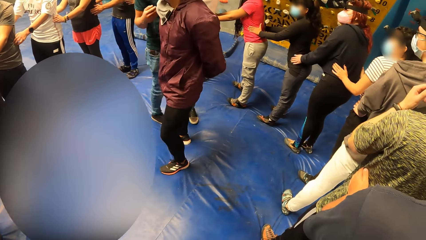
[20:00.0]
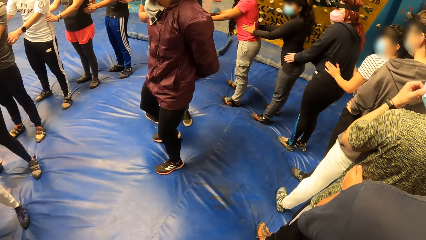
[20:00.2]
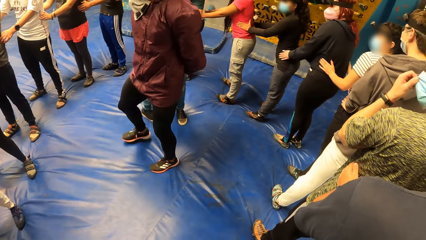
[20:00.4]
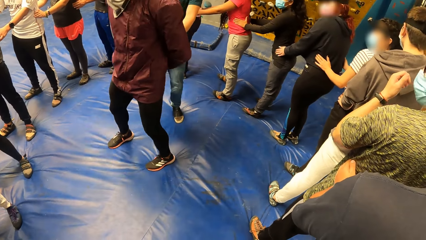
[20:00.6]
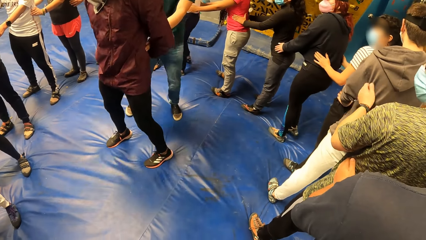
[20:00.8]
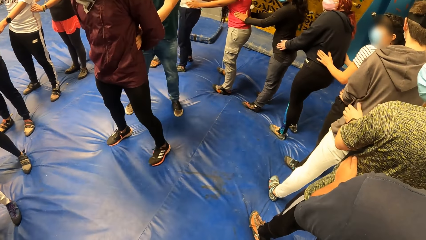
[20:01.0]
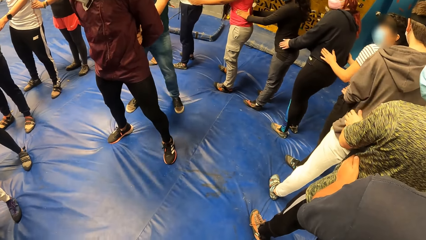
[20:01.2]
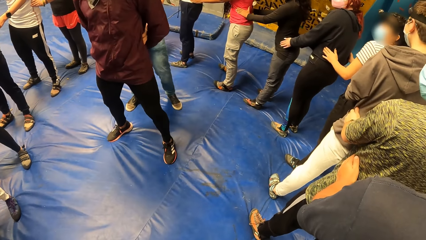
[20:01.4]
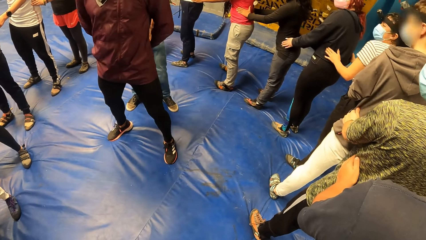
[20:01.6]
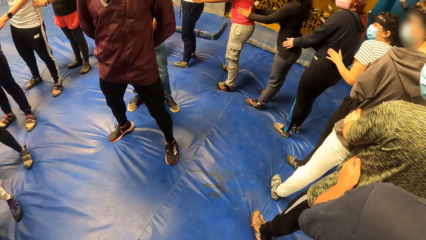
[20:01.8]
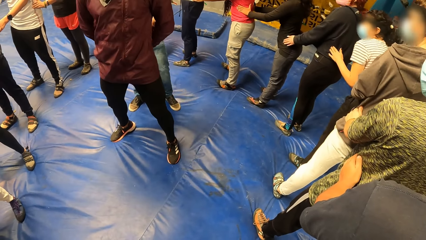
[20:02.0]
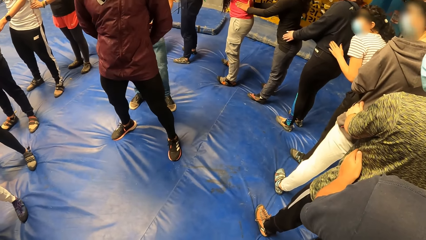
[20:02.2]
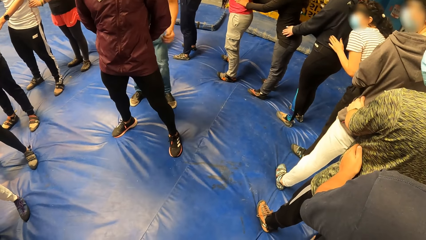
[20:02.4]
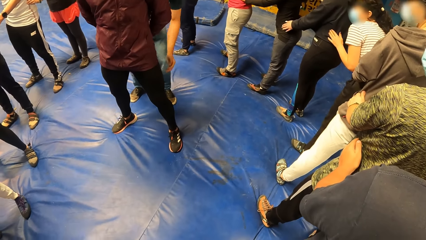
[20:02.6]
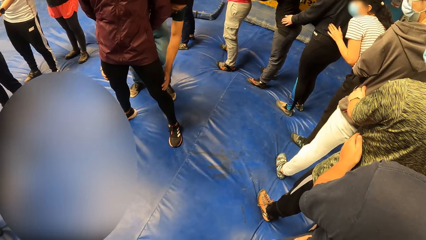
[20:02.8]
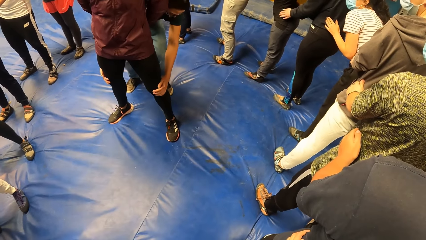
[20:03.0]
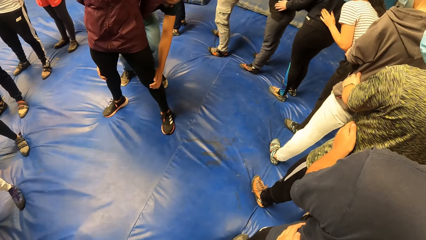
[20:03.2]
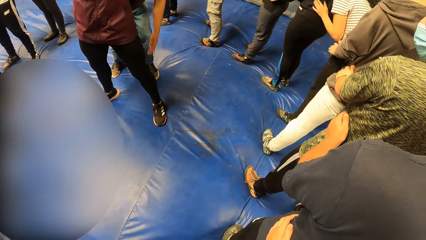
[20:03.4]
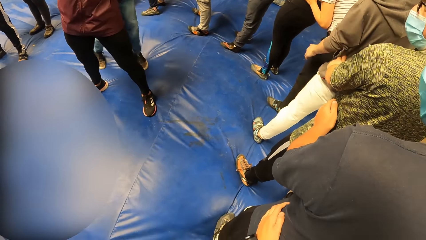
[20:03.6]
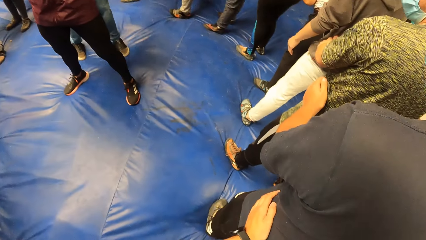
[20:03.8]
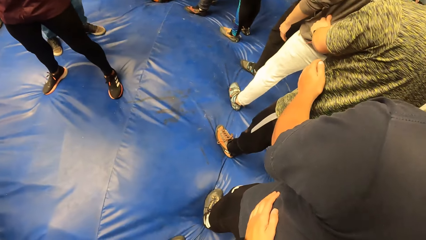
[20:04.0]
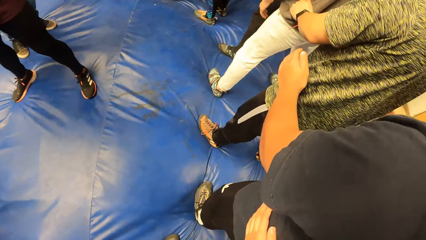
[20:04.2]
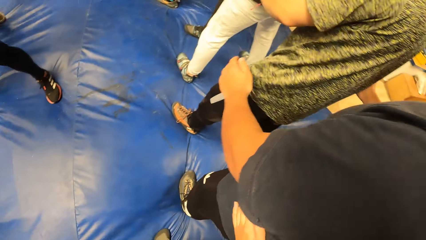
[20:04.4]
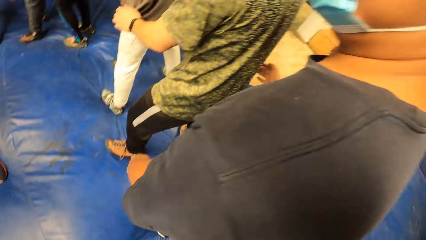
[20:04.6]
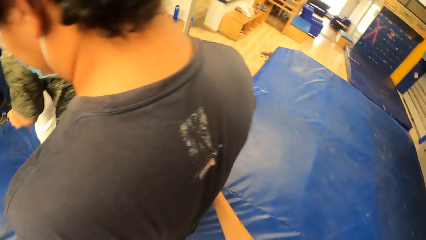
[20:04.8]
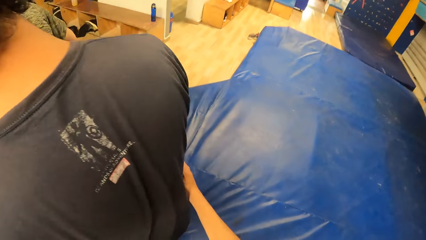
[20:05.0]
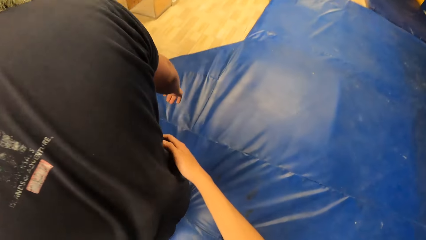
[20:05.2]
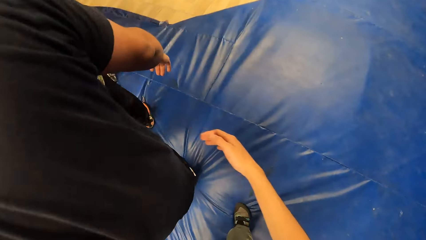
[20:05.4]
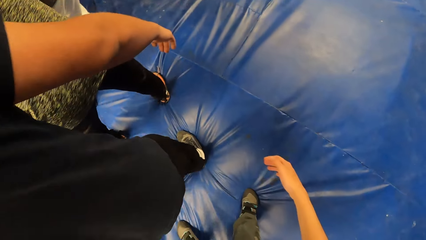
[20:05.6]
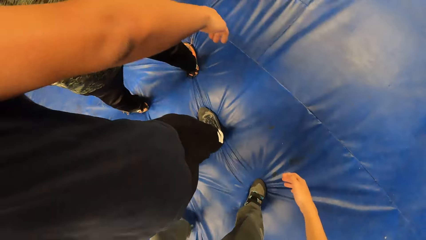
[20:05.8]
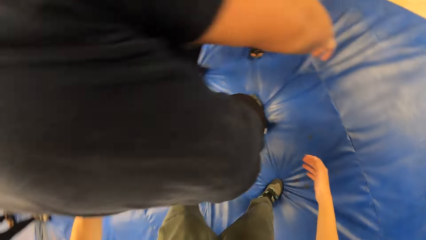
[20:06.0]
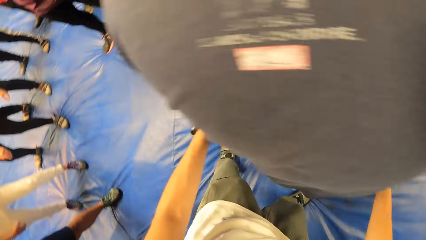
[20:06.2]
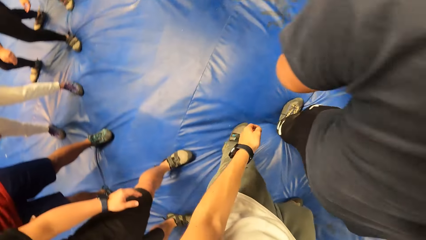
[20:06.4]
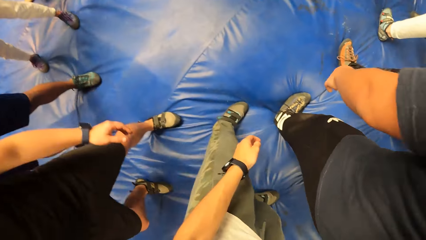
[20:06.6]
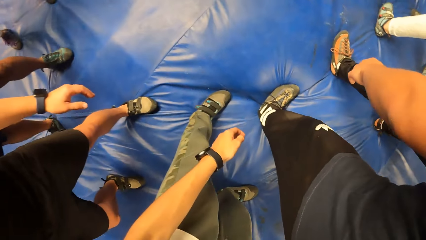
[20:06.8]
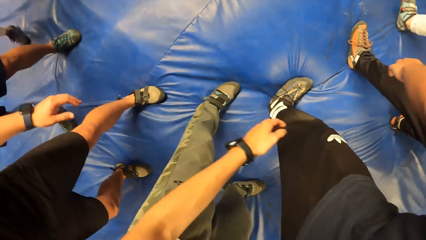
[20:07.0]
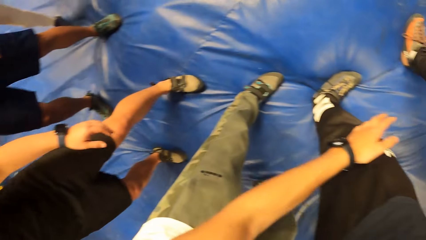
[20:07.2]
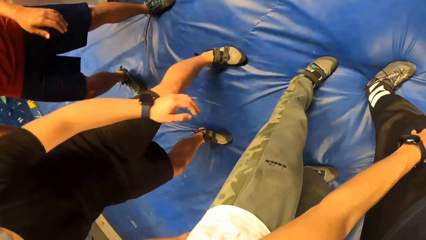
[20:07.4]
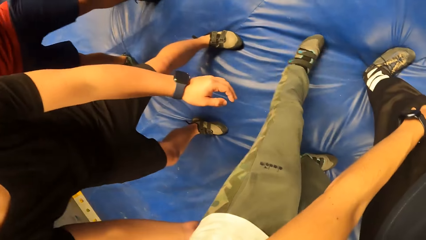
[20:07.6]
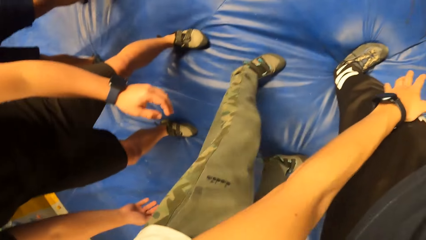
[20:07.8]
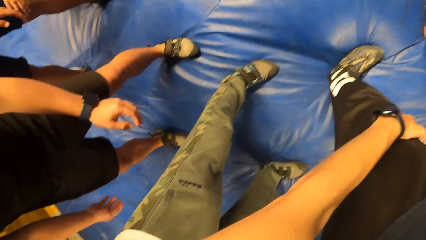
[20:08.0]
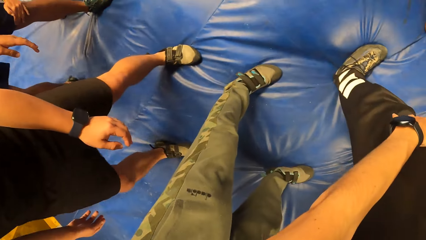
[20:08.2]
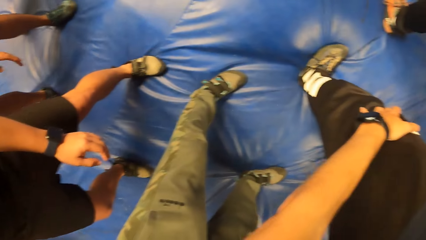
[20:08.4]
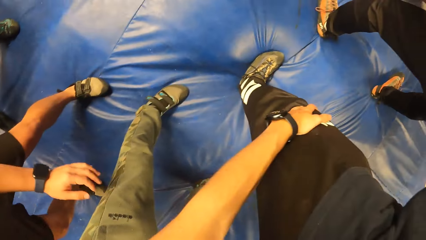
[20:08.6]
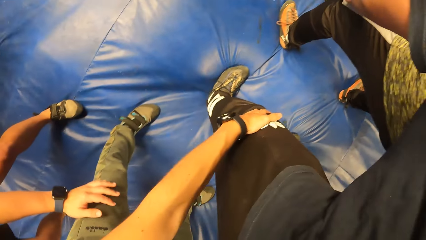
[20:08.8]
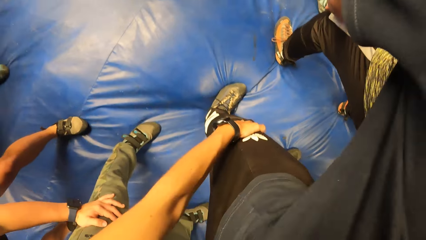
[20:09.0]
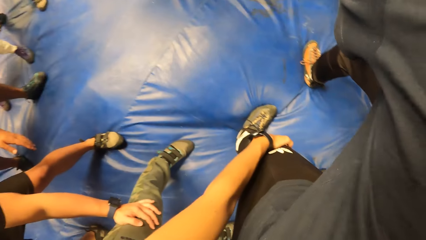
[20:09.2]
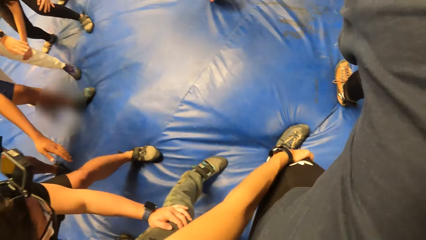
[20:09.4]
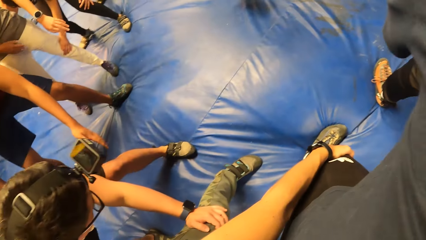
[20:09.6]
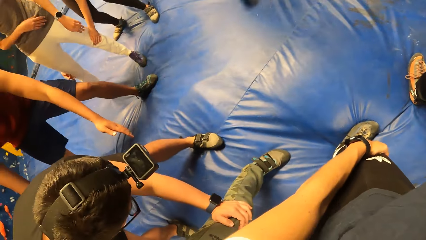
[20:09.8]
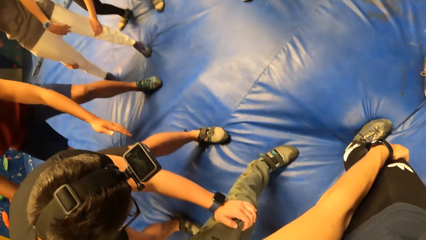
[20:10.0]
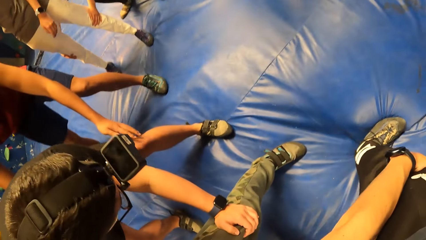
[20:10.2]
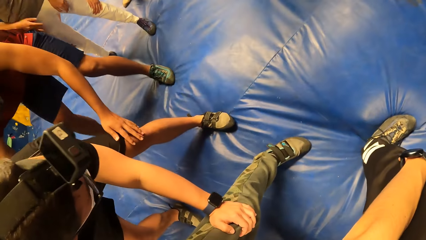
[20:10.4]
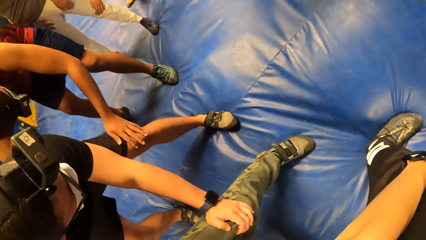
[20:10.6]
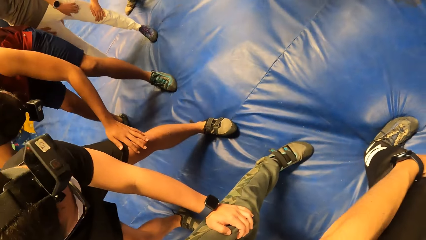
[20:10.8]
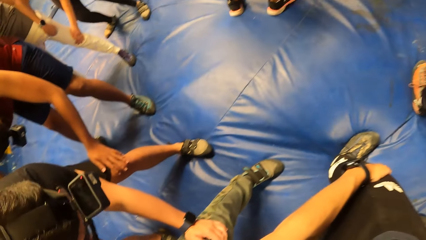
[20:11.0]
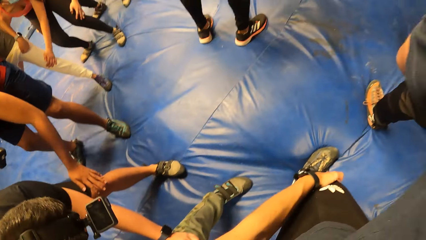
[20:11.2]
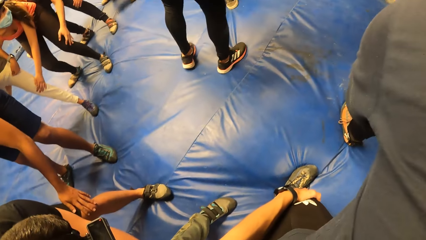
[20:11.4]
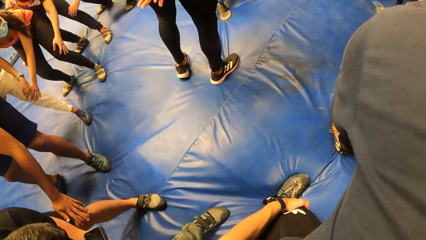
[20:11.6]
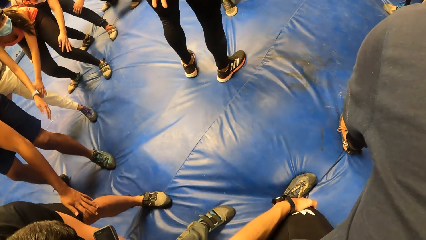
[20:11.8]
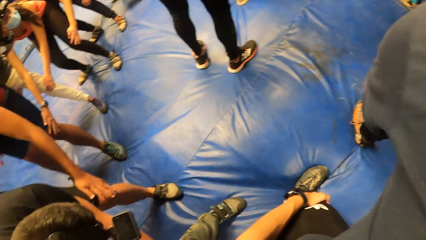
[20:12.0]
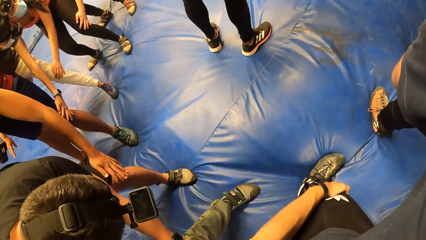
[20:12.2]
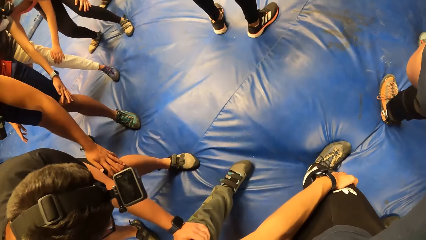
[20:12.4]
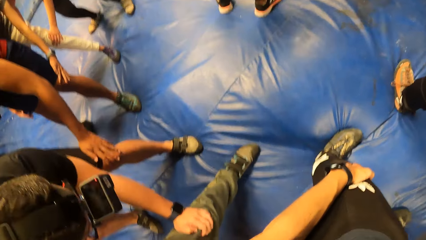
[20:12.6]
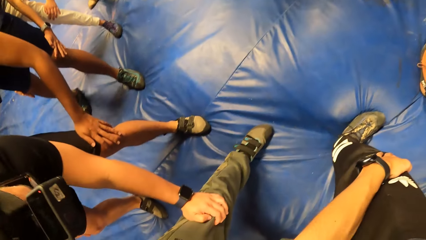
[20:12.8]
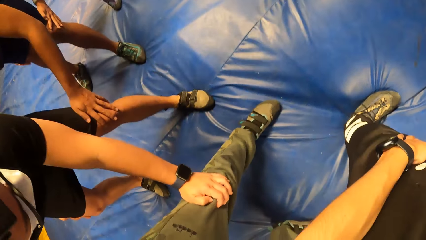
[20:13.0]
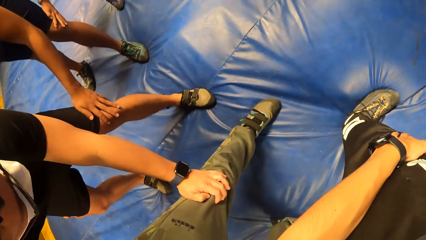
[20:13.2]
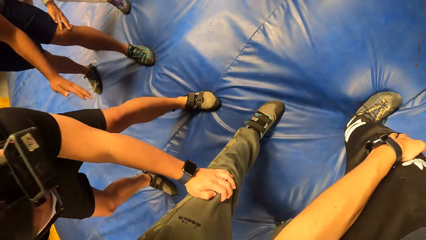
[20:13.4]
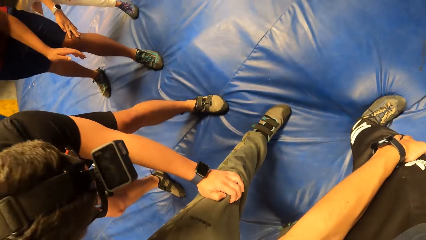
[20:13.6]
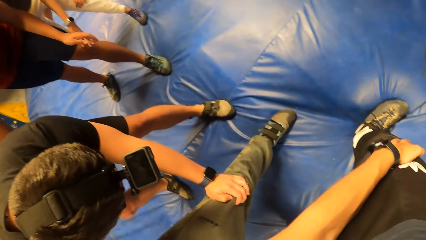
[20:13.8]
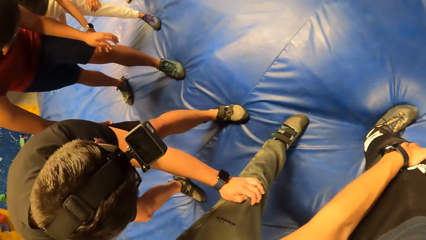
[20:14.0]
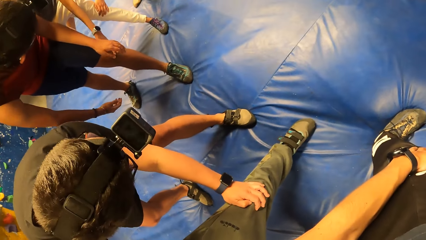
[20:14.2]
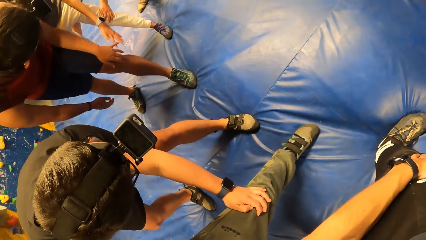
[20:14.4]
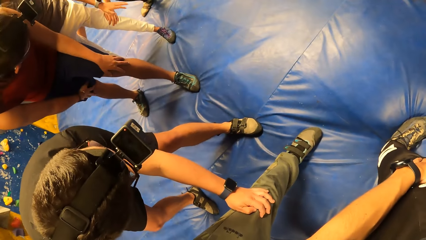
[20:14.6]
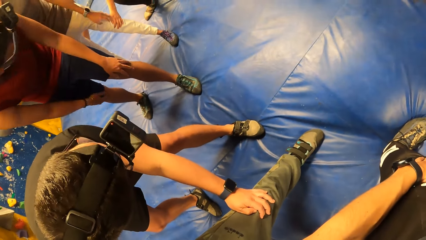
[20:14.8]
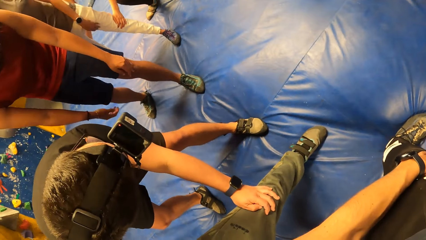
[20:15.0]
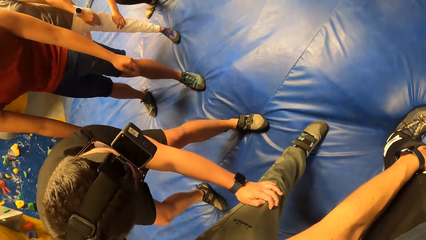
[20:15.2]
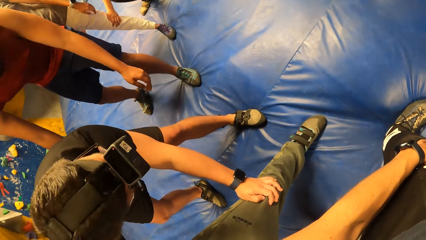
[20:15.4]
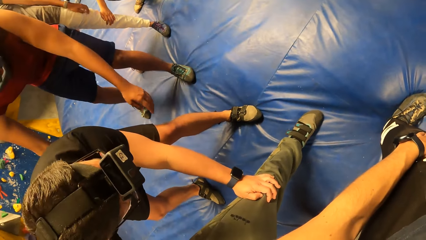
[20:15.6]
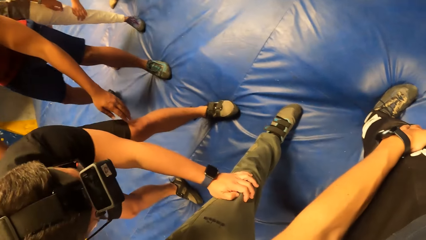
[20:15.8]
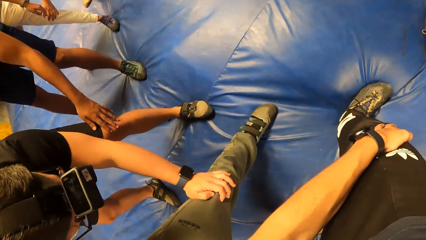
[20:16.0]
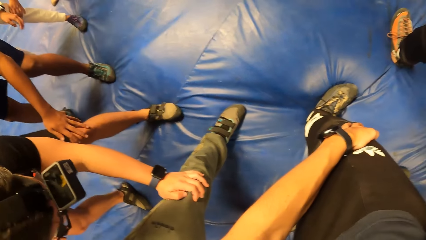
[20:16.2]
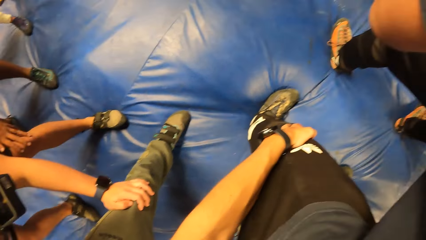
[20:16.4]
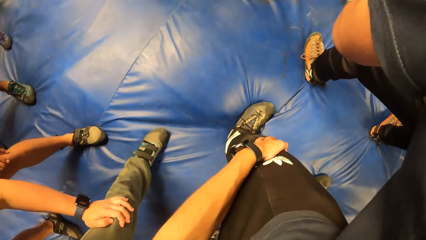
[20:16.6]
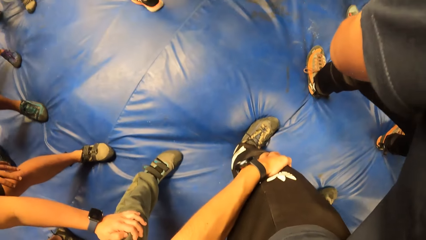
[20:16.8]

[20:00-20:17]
A man touches another man with both hands. The camera wearer moves their hands. They hold a third man with both hands. A fourth man holds the camera wearer with both hands. The camera wearer holds their knees.
